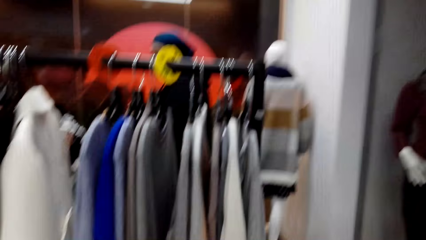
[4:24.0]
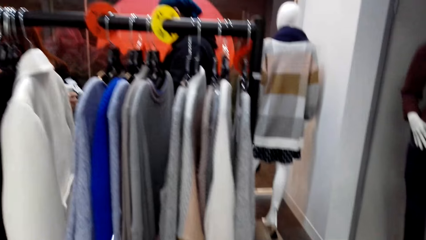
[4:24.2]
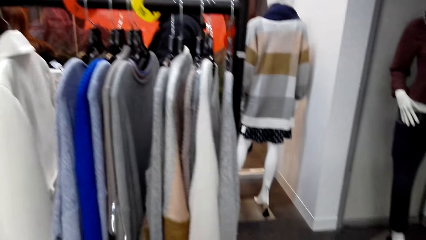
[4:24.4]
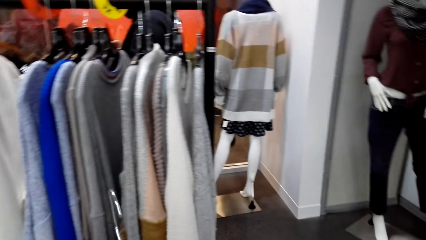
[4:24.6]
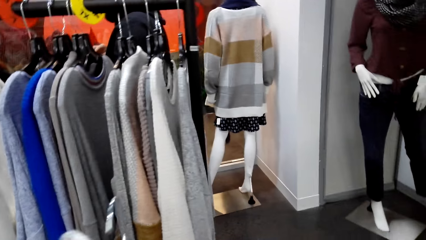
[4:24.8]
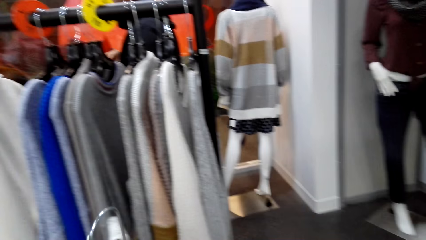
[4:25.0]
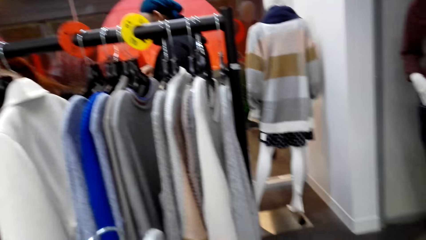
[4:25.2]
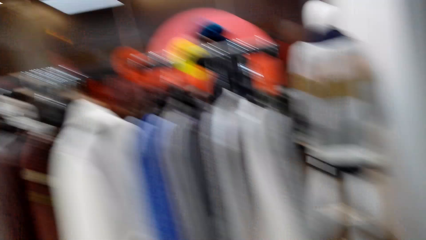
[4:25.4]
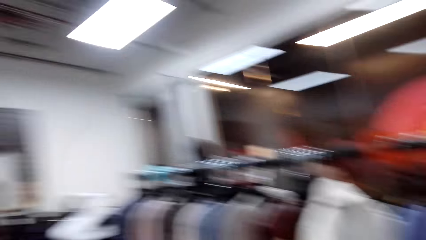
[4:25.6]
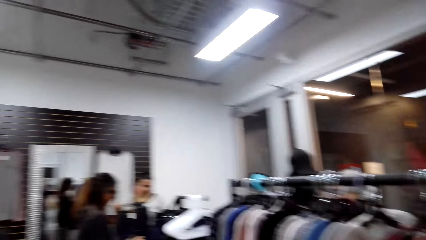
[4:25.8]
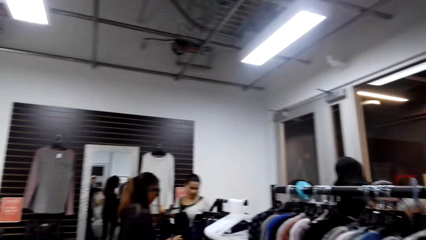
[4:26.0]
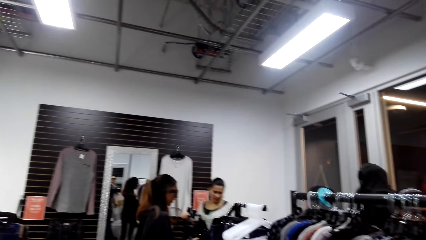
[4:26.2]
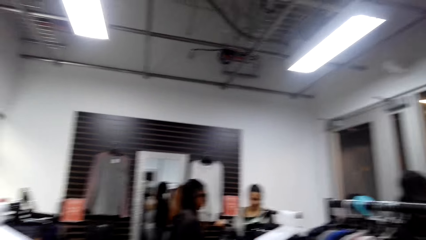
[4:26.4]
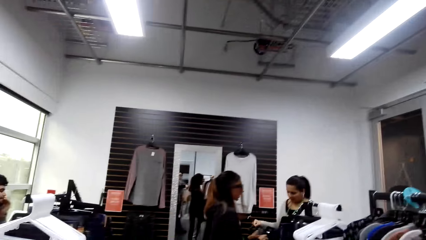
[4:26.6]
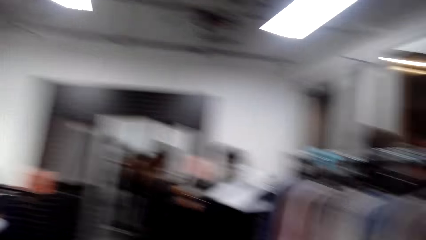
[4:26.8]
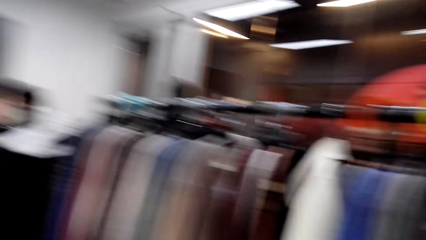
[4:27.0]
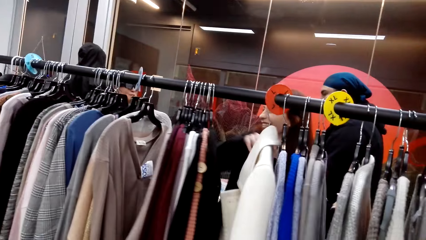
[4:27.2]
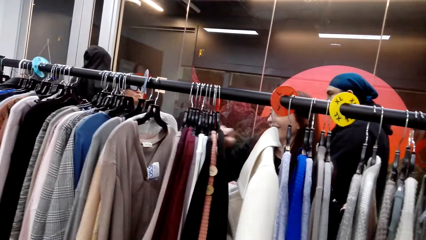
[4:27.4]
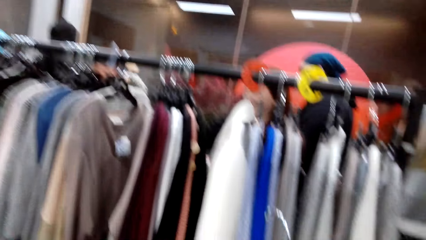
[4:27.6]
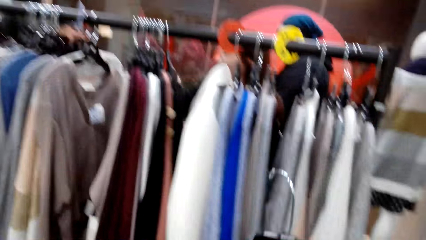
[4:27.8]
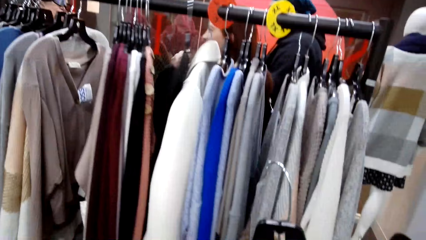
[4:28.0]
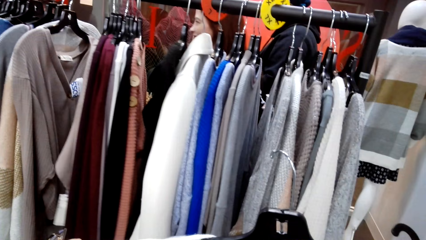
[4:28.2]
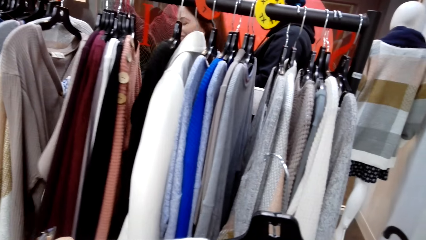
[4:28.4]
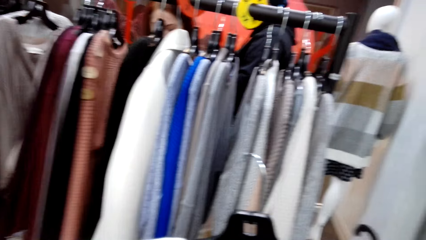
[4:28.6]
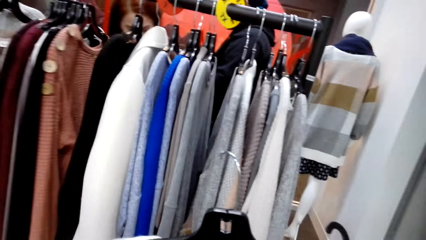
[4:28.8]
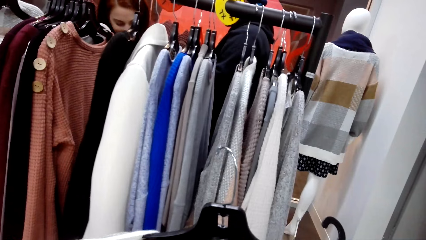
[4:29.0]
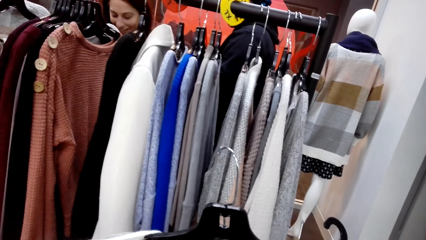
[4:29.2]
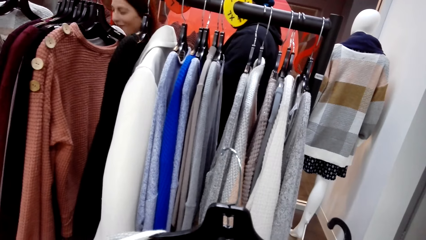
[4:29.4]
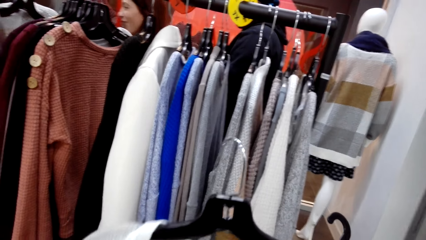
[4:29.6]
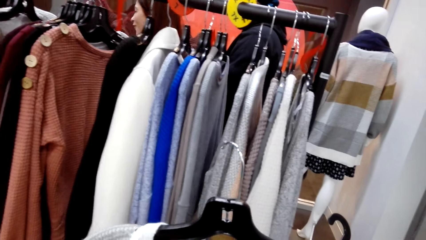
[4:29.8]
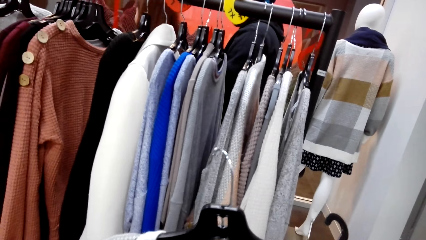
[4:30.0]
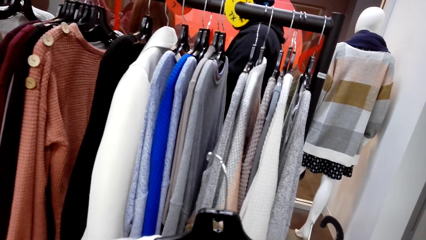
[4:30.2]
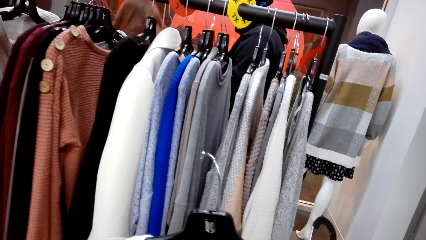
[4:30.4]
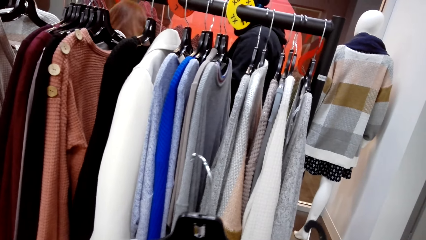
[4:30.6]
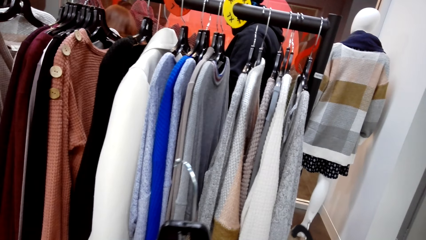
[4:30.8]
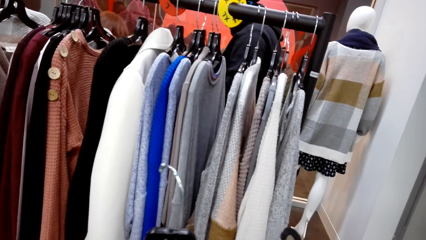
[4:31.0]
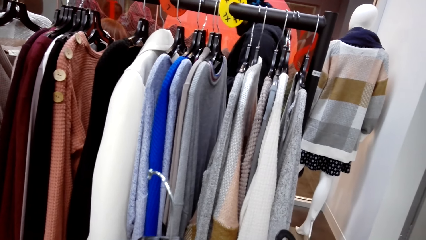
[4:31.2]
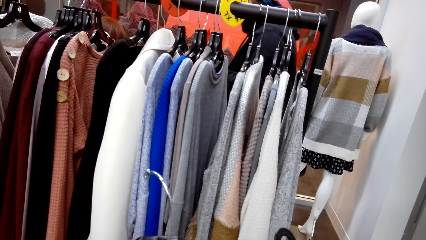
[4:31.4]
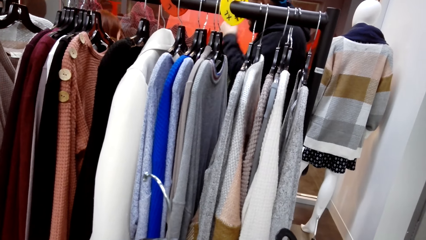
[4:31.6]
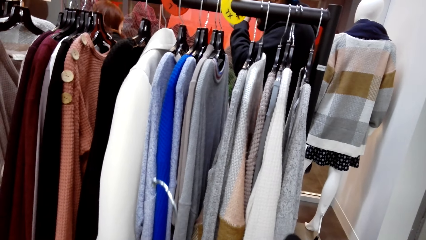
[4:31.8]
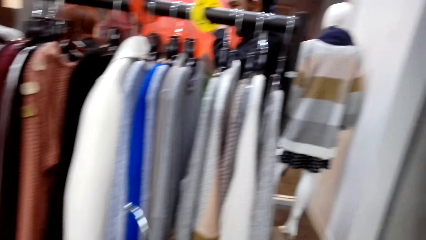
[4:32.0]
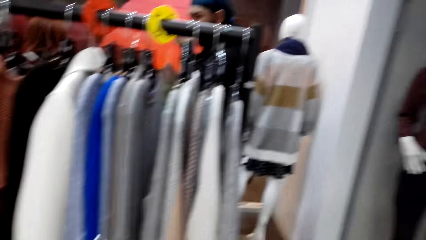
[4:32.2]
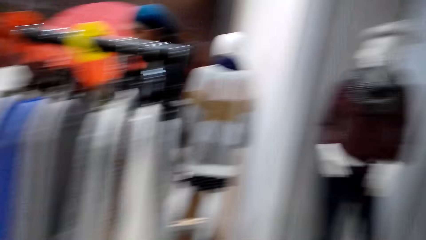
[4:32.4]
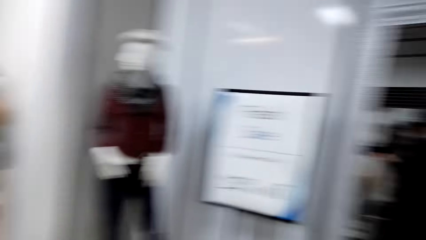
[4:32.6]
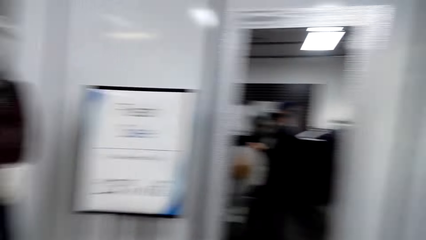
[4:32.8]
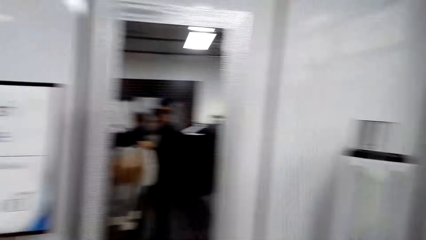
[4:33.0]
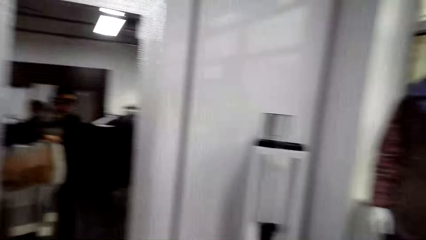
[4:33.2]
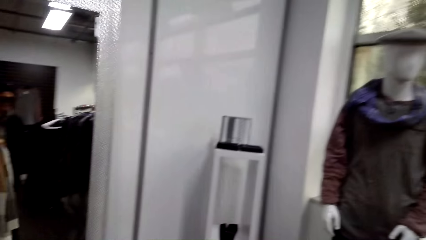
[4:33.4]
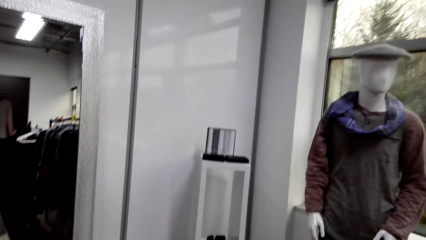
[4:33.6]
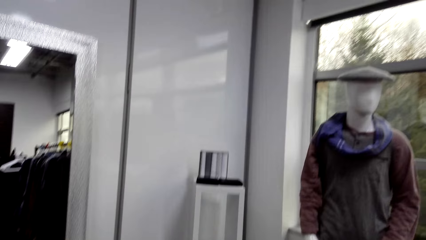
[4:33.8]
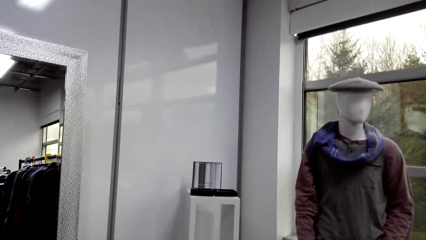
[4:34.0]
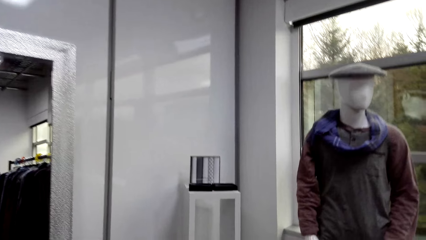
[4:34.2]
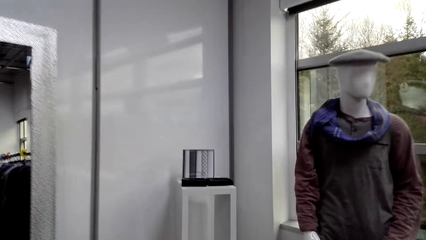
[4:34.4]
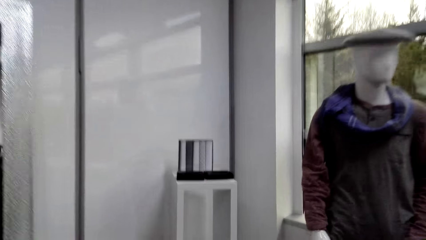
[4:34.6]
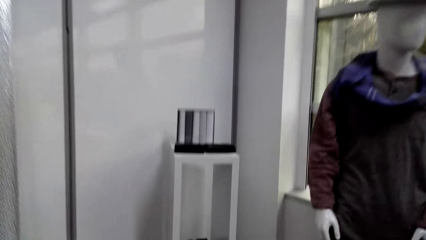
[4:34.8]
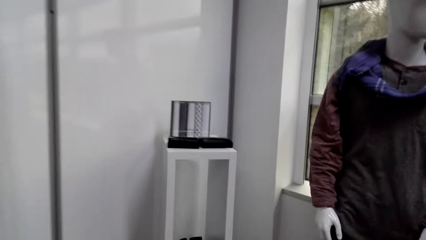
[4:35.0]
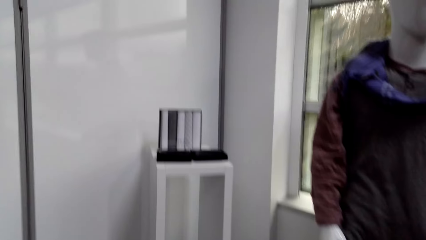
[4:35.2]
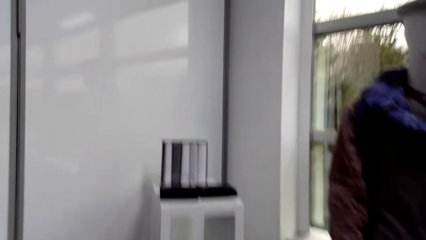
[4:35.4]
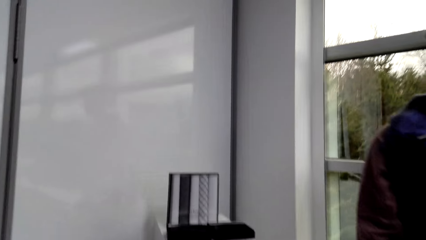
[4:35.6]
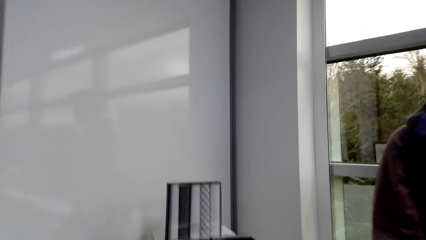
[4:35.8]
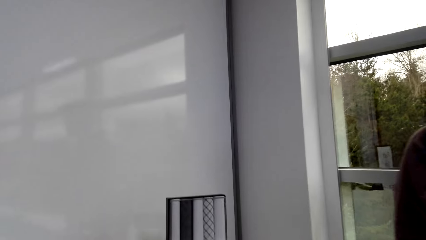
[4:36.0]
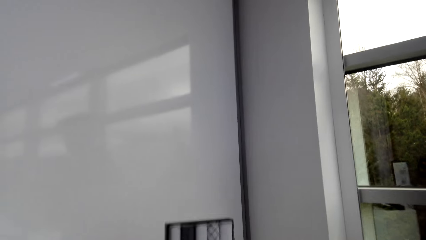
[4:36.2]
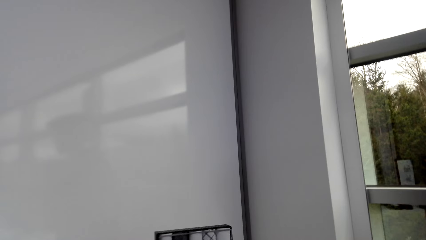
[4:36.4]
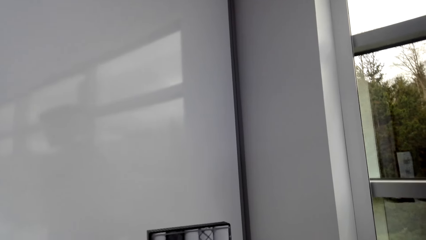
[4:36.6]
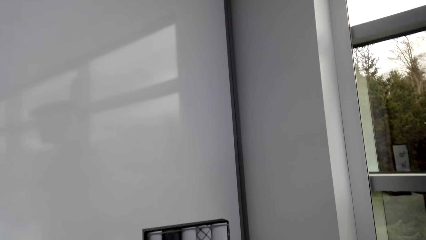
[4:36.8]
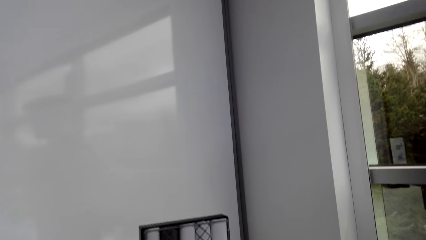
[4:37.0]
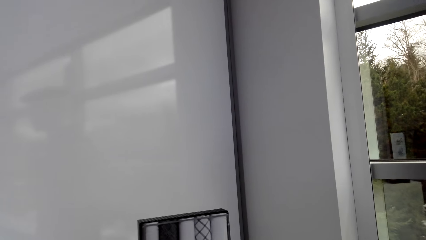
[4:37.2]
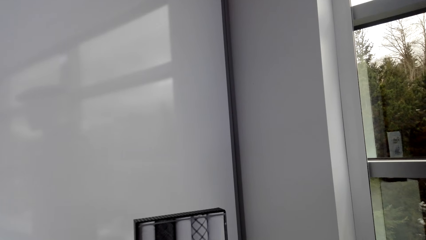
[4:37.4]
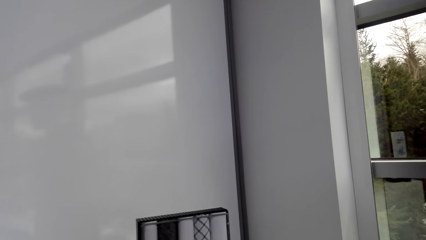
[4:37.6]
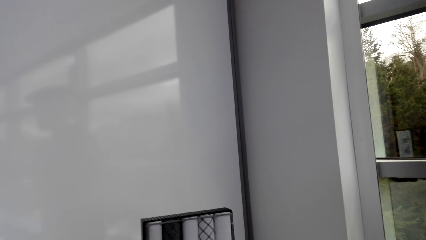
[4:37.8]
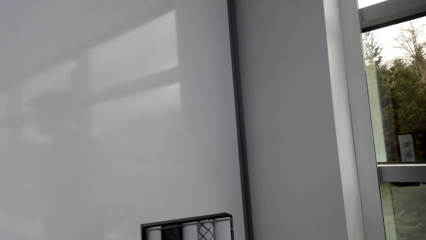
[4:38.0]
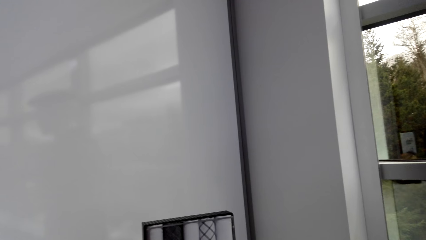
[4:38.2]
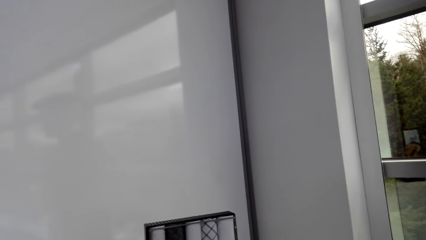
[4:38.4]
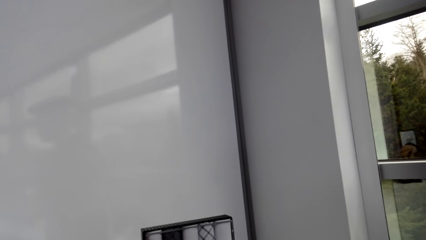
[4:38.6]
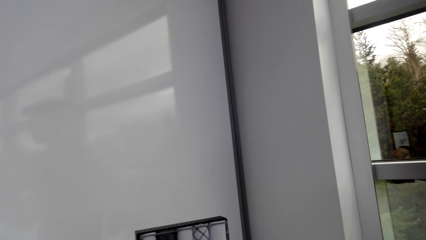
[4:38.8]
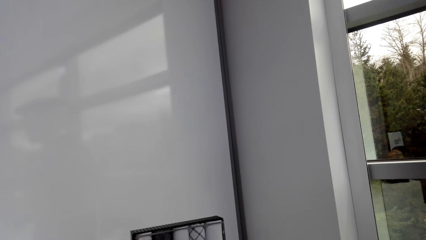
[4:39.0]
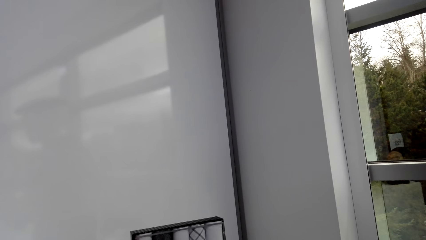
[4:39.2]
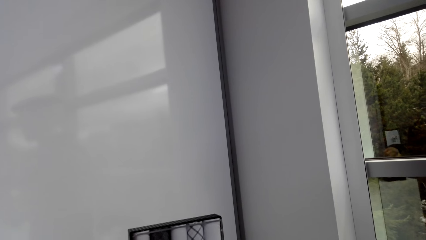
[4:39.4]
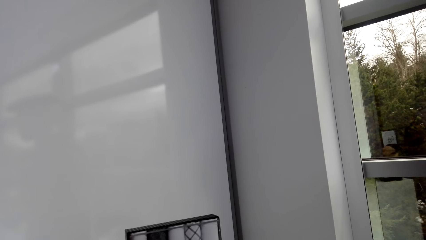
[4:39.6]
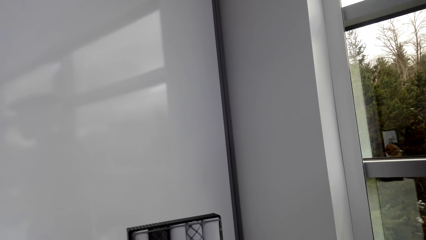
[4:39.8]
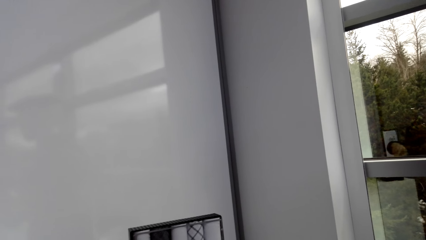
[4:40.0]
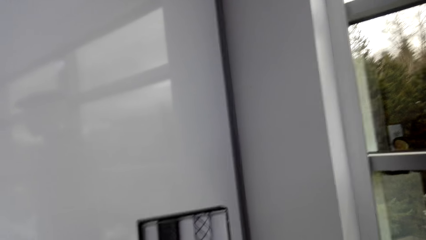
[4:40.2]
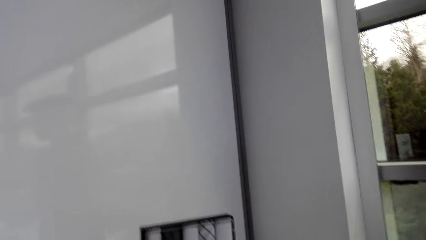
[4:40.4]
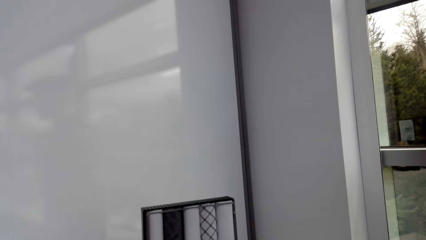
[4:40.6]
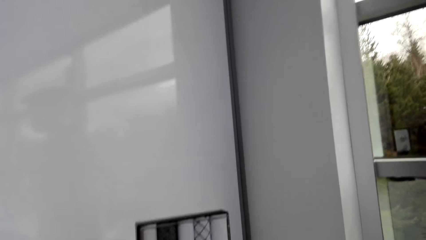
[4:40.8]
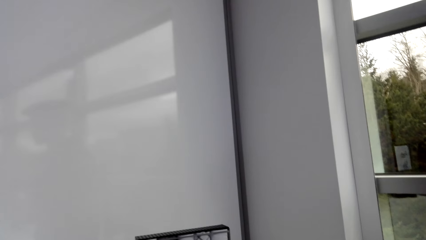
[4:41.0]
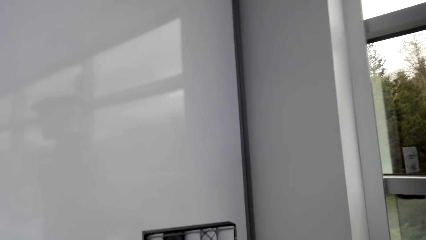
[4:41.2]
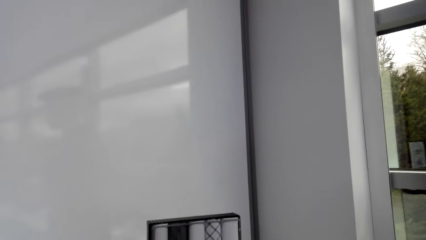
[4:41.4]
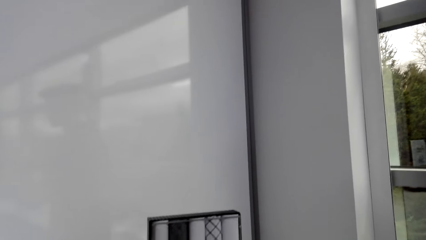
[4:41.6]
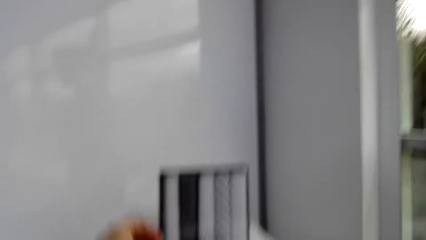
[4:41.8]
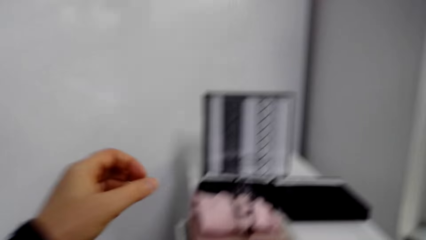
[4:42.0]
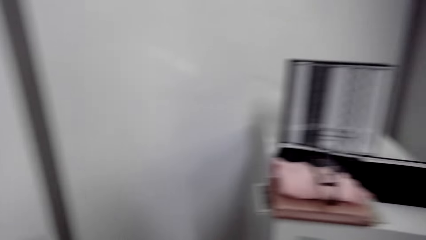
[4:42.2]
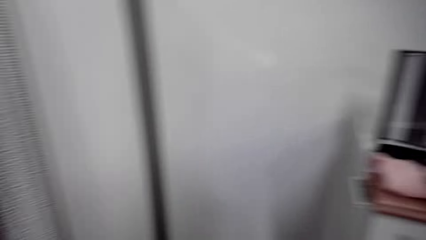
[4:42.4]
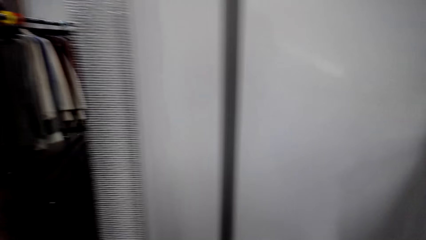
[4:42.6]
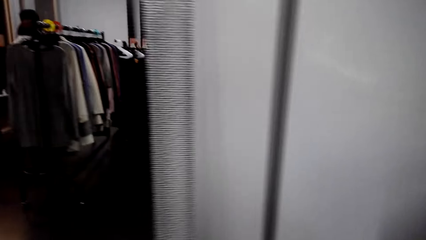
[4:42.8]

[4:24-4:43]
The camera wearer looks around the store. They go to the corner.
